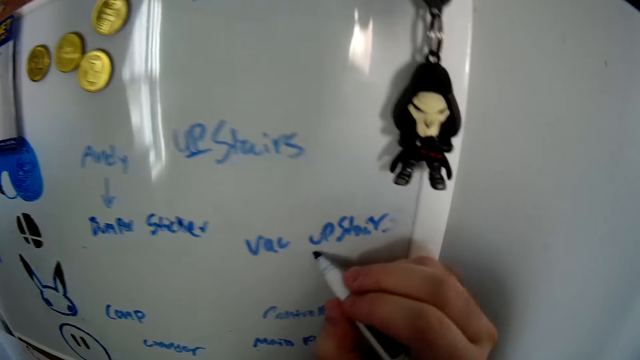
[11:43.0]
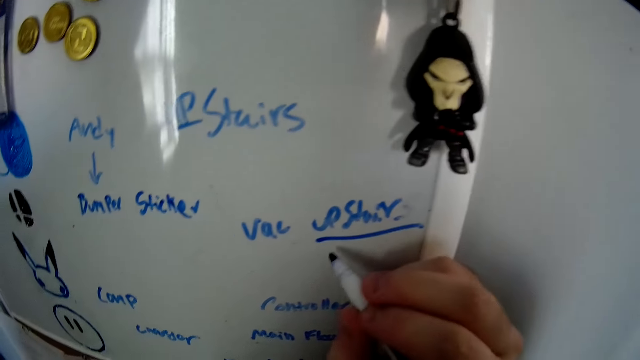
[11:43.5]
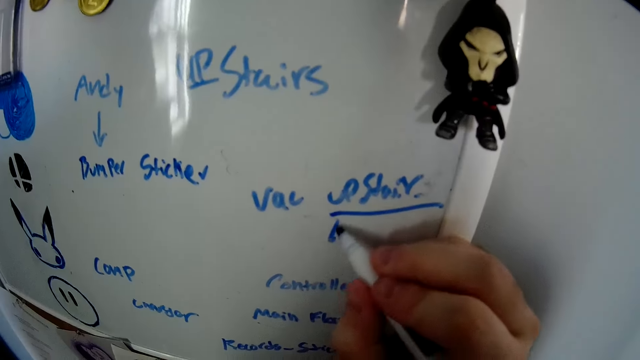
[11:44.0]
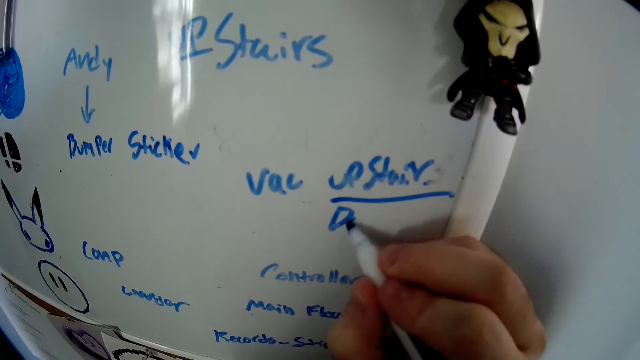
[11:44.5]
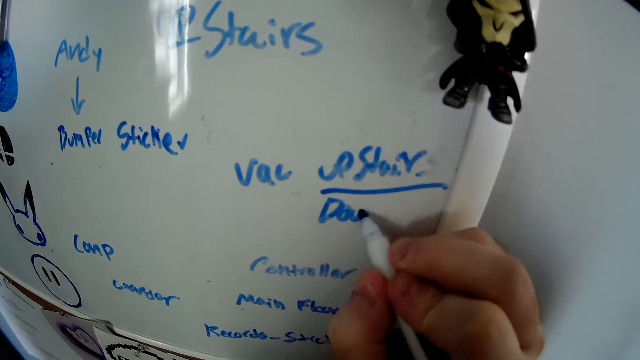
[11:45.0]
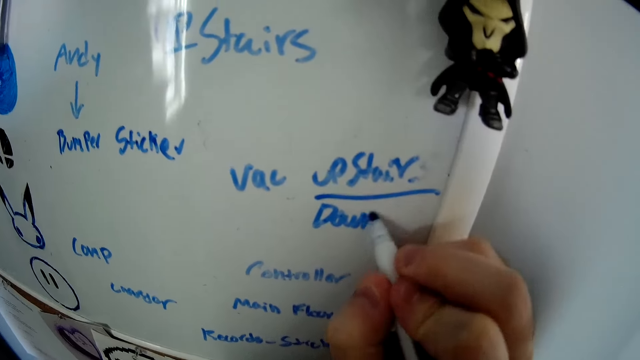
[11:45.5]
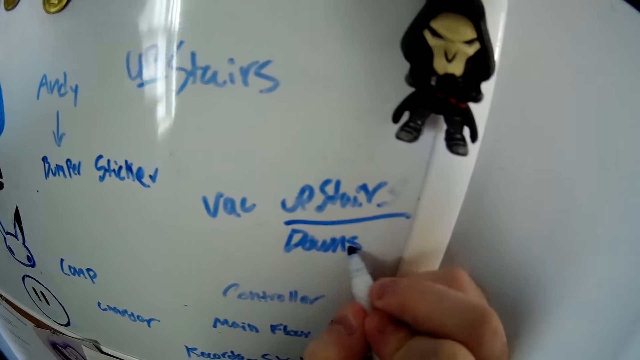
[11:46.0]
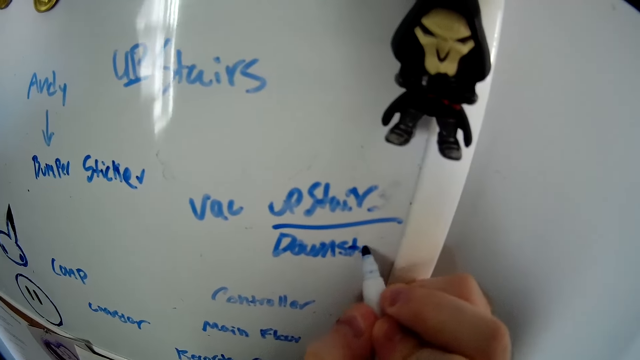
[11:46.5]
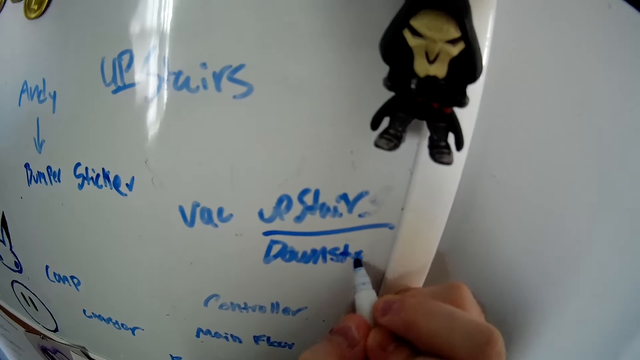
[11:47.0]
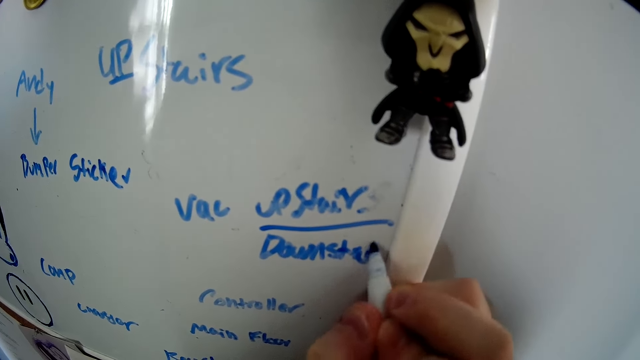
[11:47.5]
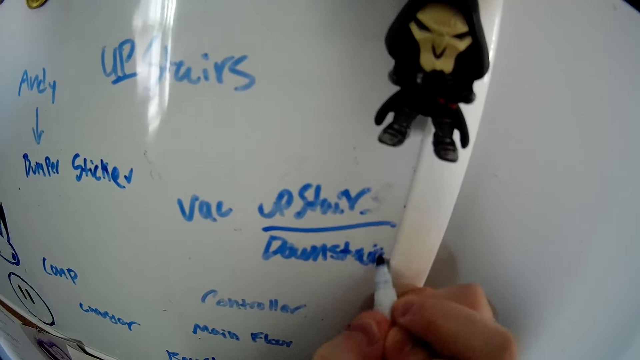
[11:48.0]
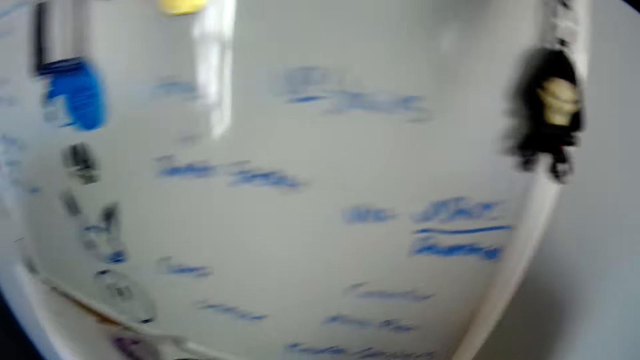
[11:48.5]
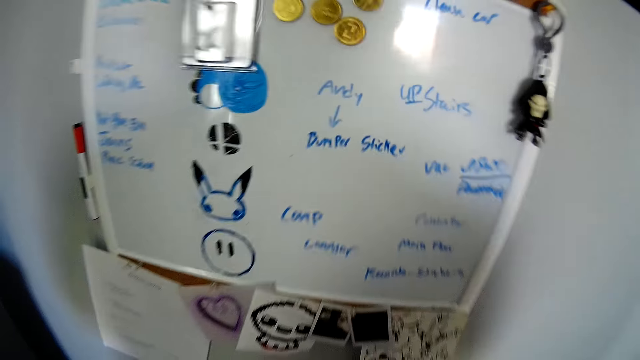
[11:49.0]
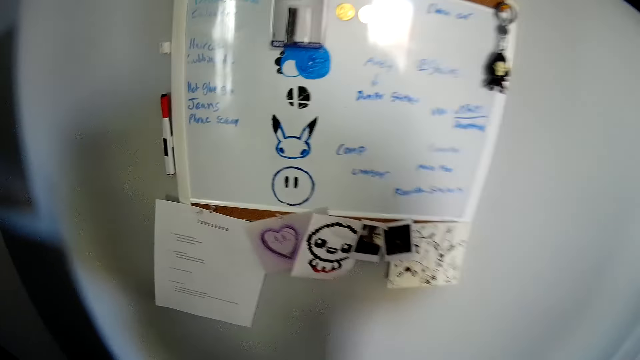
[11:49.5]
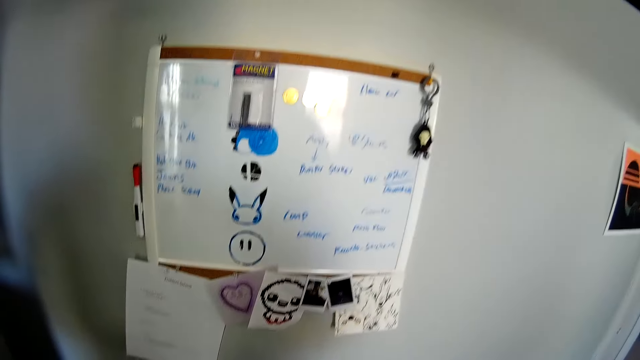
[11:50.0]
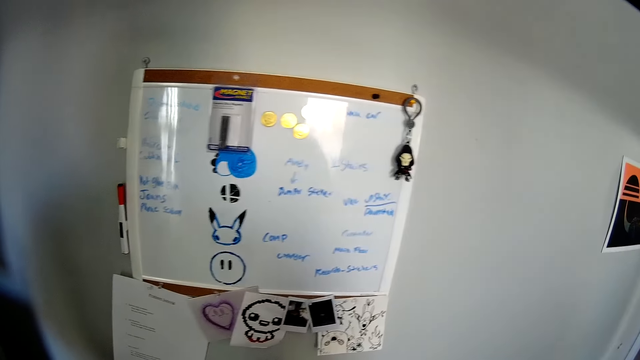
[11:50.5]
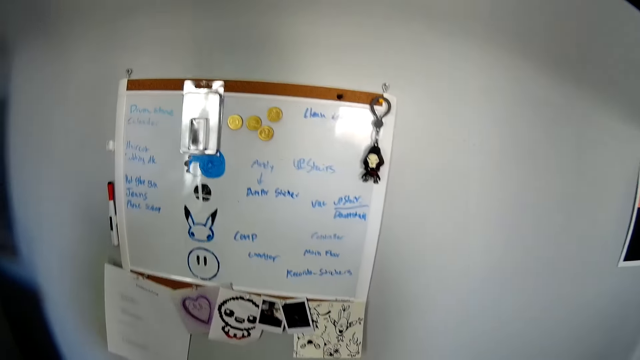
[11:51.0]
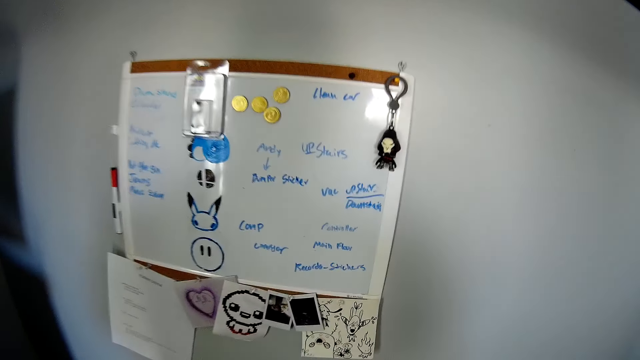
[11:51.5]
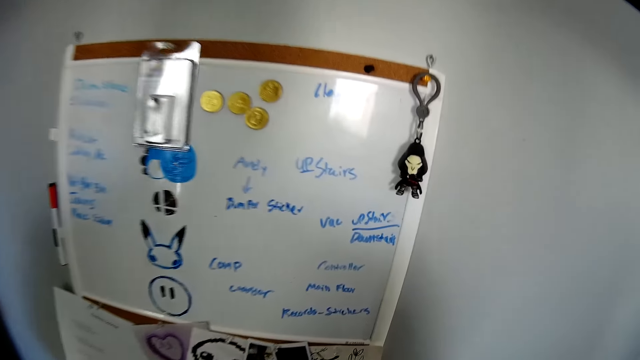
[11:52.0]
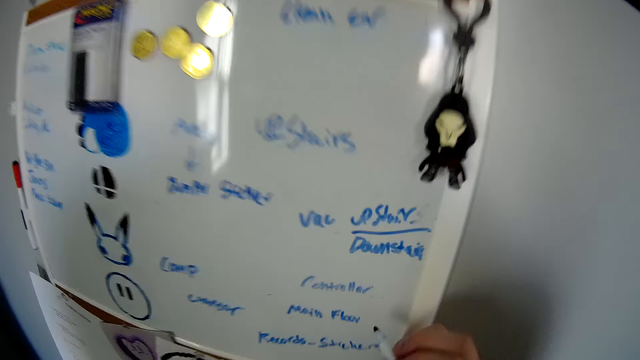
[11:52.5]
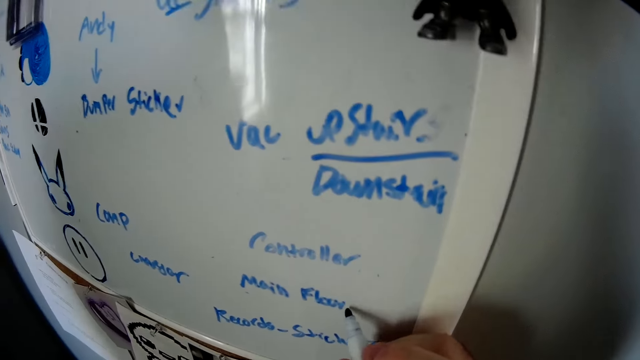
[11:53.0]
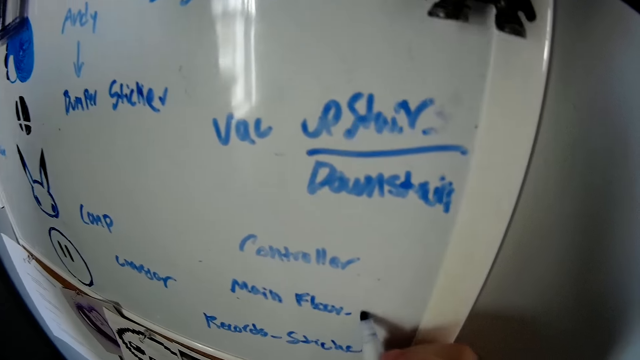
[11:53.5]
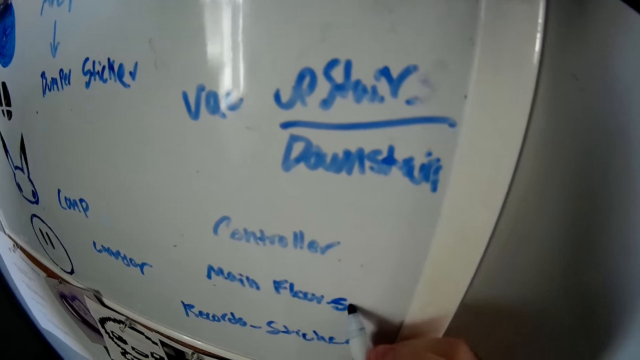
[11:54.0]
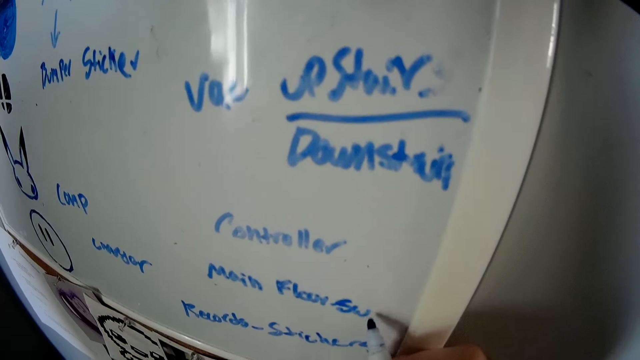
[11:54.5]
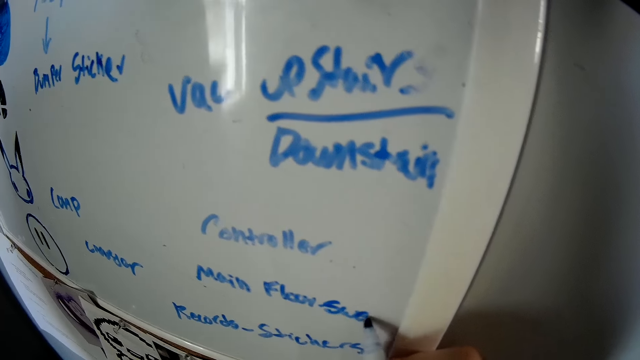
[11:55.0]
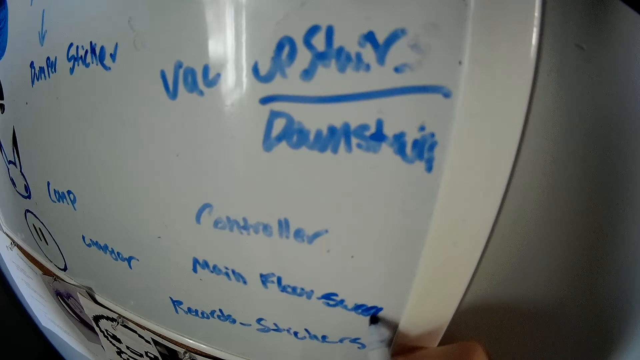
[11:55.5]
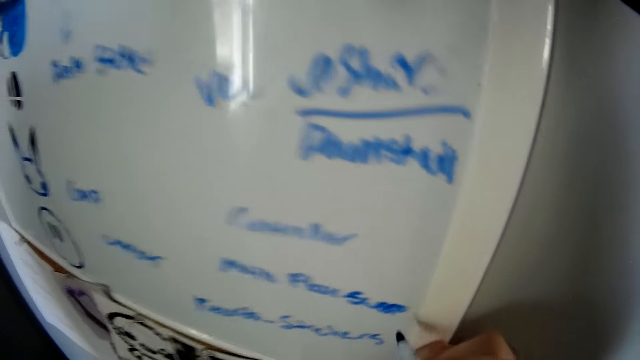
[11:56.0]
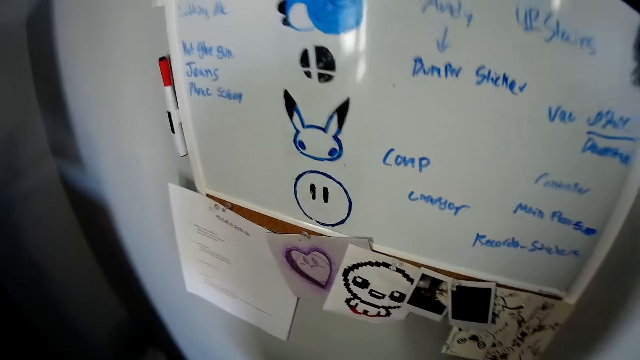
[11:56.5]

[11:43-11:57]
The camera wearer writes on the chart with the pen. They turn around the house. They look around the chart. They write on the wall with the pen.

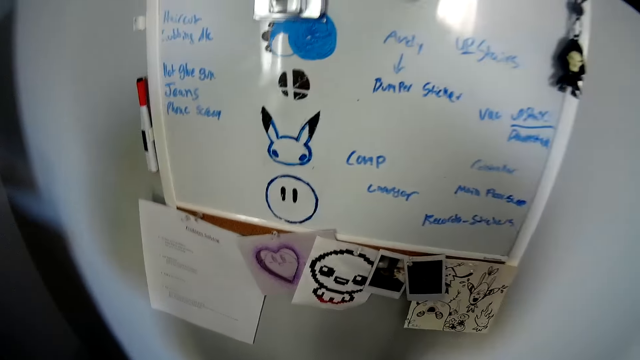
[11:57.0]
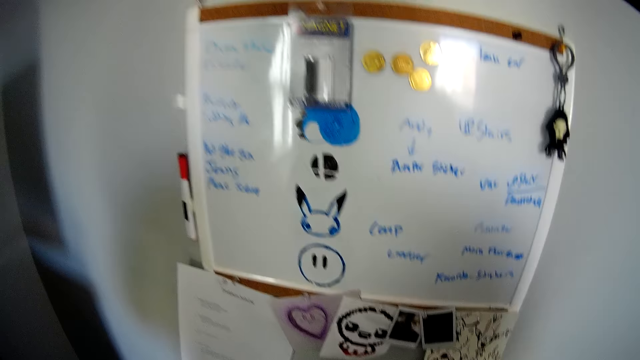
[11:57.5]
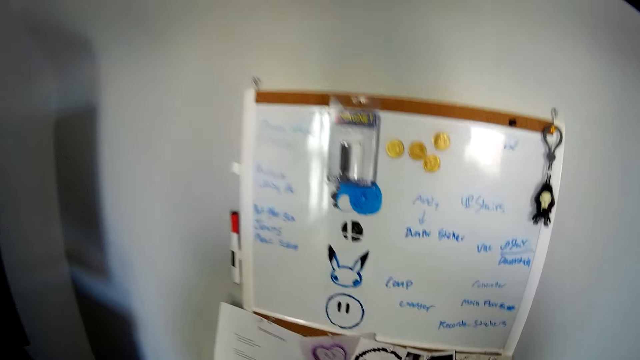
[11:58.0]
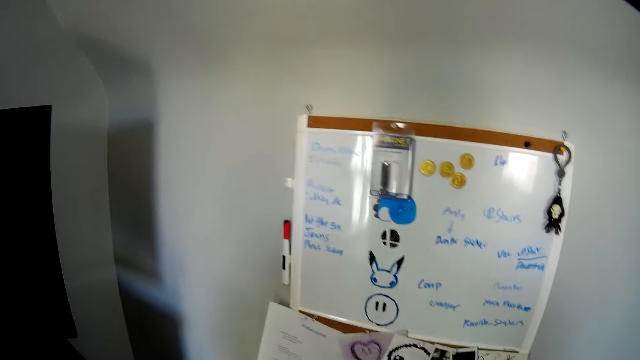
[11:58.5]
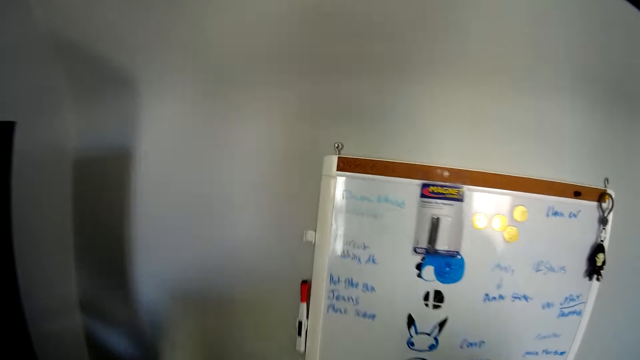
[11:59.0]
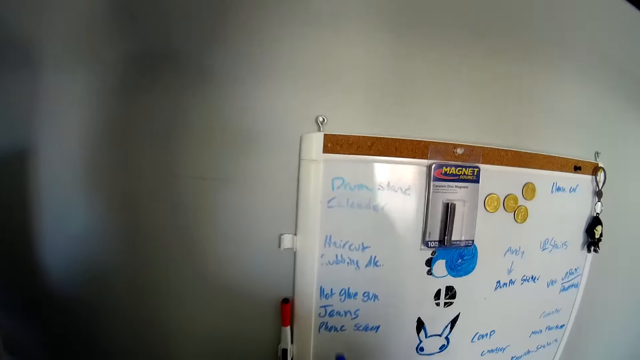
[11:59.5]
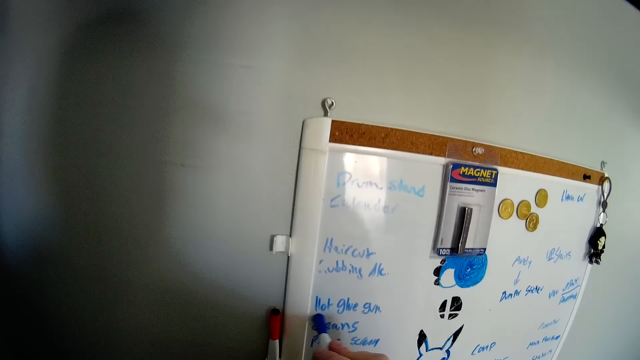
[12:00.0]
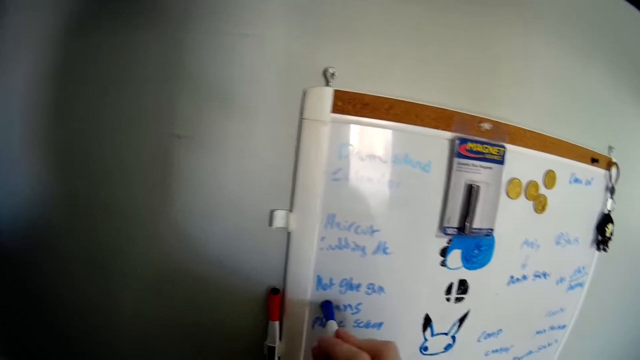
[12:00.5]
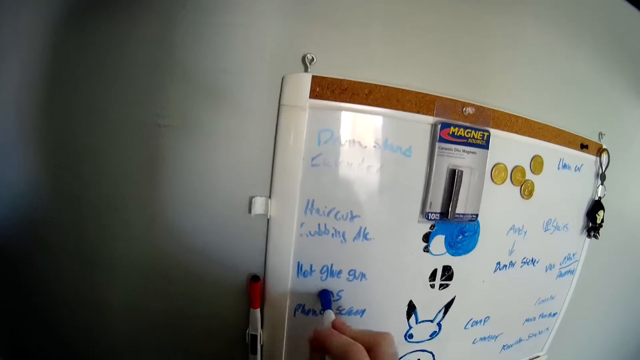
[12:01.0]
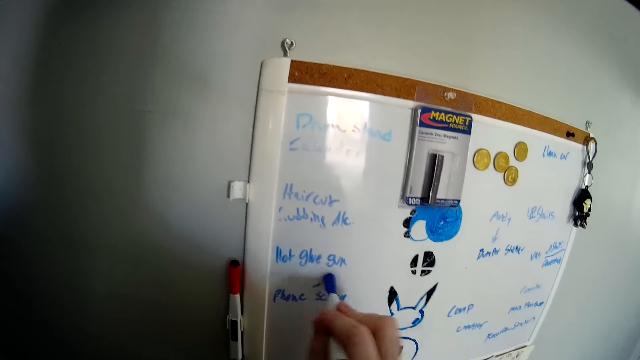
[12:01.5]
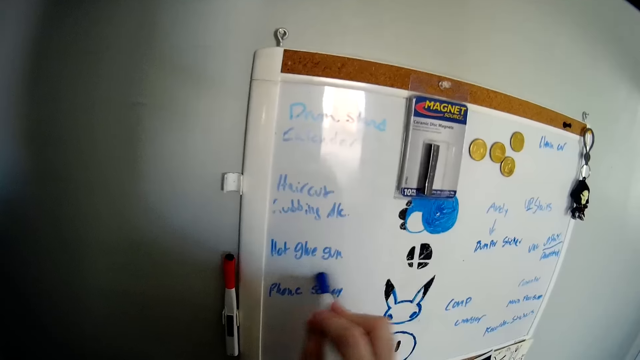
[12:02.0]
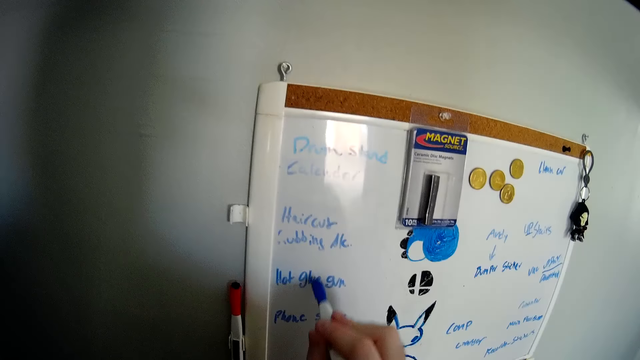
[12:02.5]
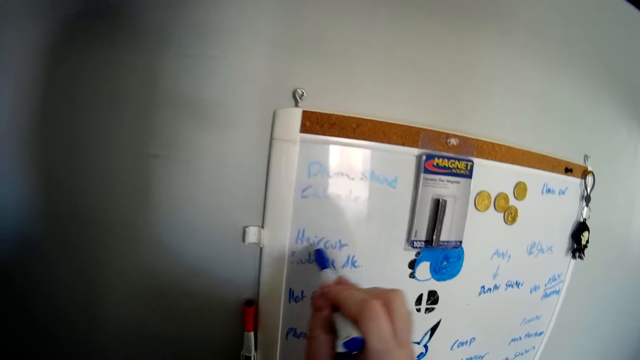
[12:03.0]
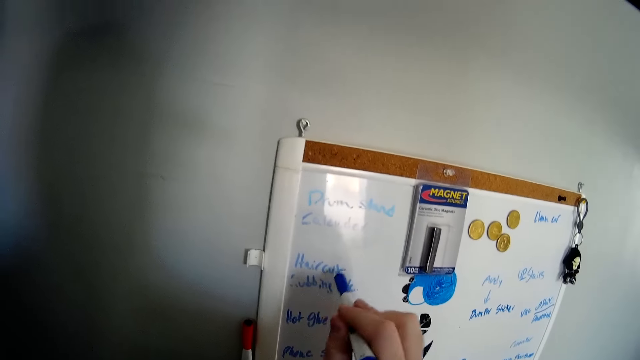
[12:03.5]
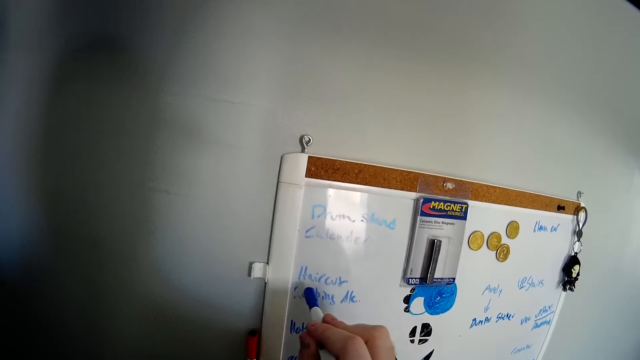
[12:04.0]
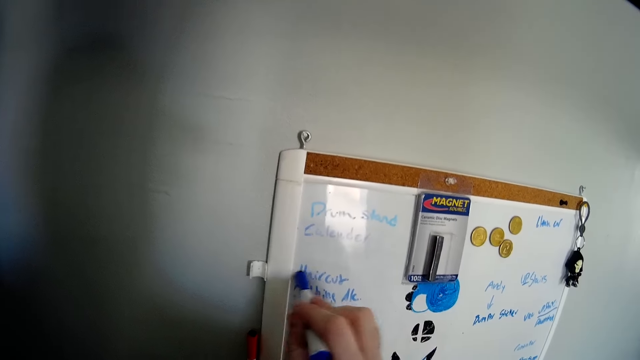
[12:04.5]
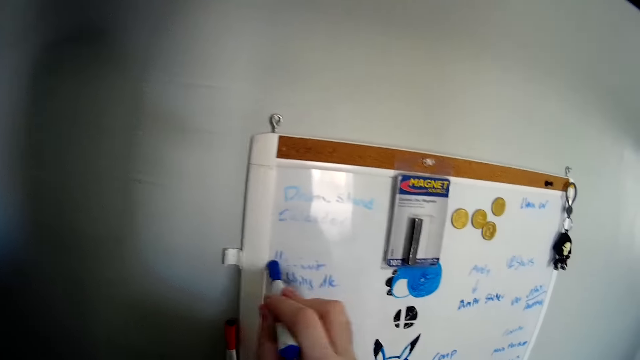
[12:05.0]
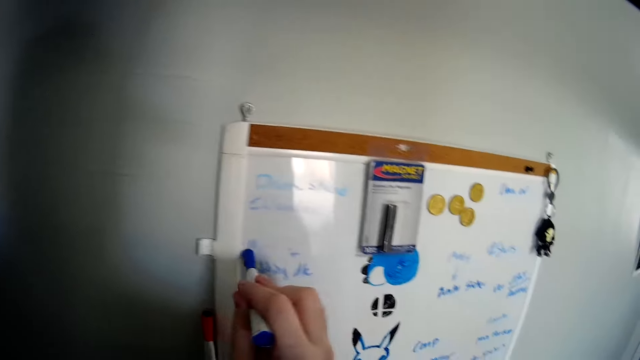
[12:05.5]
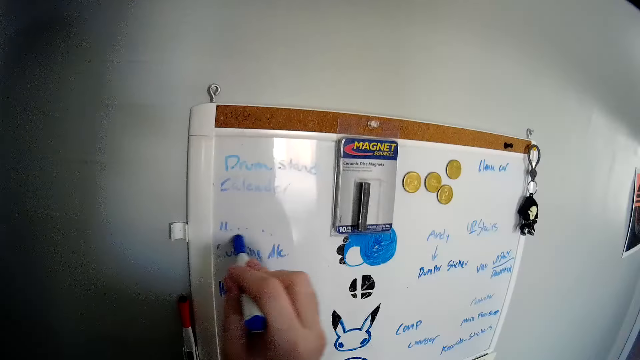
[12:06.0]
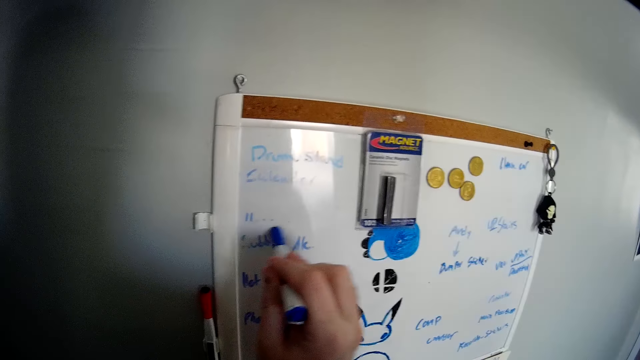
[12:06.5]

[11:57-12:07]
The camera wearer looks around the wall. They move around the room. They rub on the chart with the pen.
